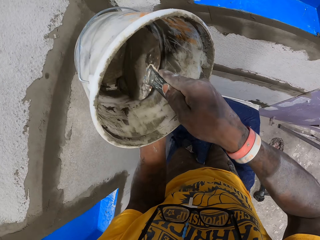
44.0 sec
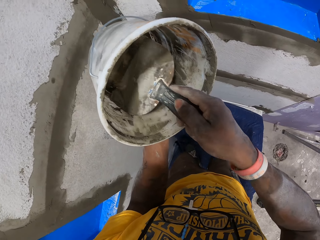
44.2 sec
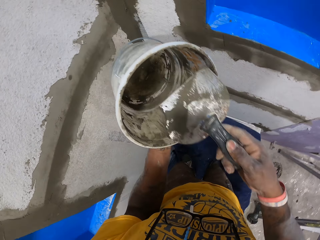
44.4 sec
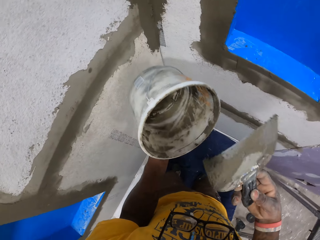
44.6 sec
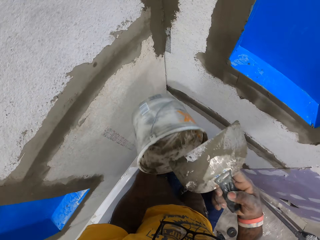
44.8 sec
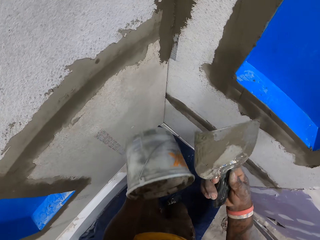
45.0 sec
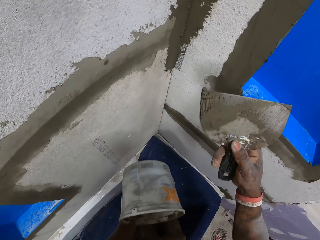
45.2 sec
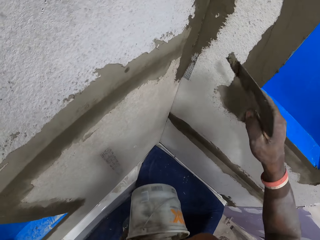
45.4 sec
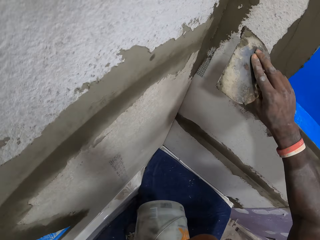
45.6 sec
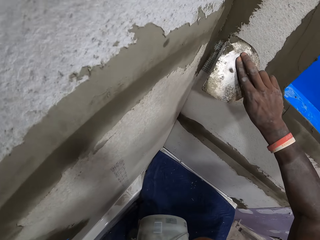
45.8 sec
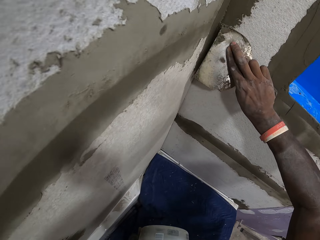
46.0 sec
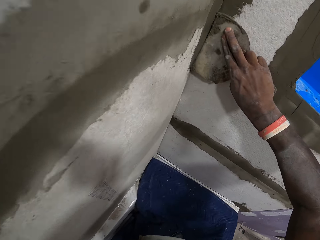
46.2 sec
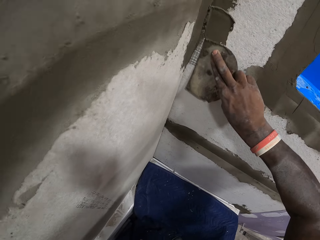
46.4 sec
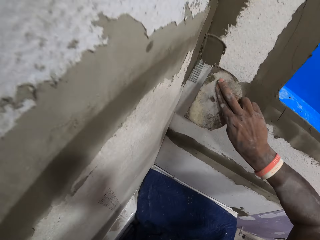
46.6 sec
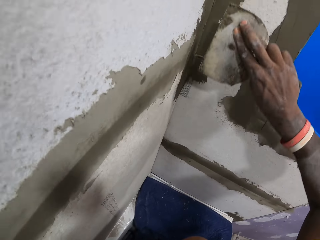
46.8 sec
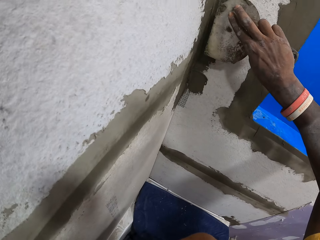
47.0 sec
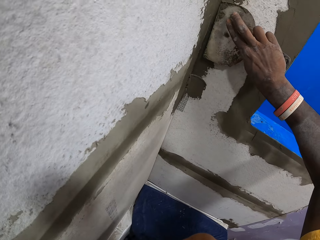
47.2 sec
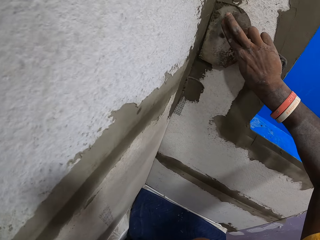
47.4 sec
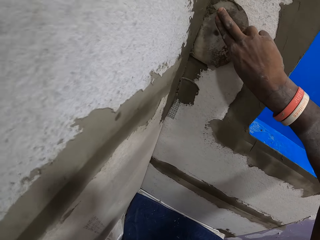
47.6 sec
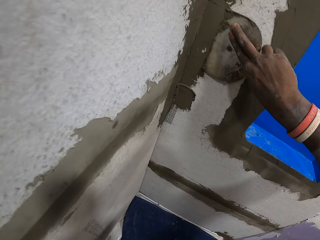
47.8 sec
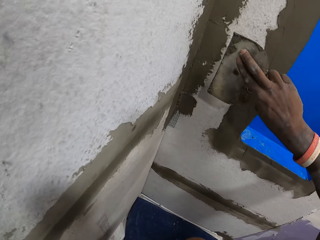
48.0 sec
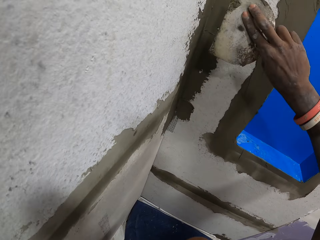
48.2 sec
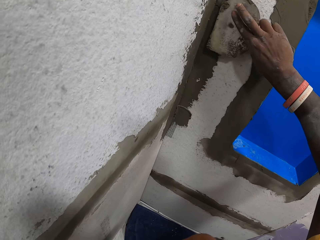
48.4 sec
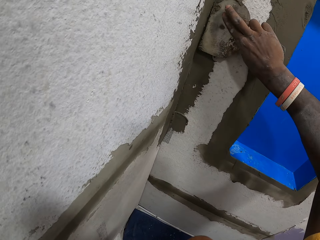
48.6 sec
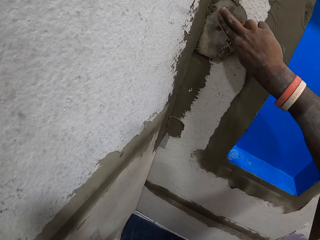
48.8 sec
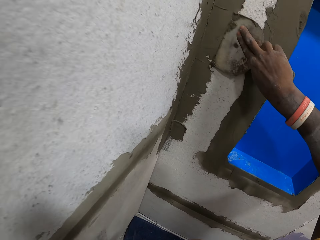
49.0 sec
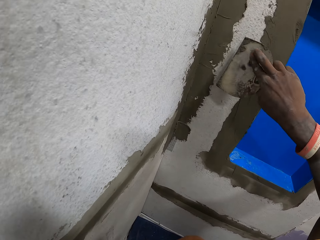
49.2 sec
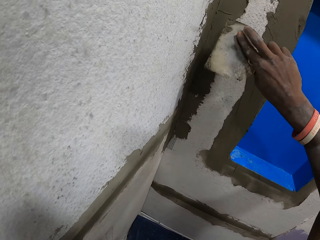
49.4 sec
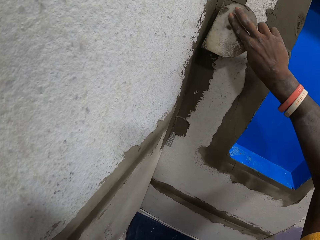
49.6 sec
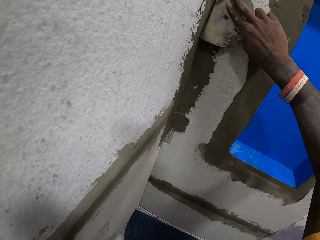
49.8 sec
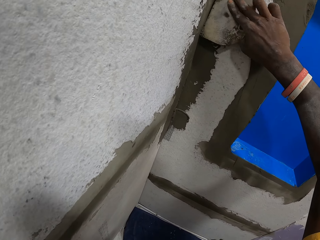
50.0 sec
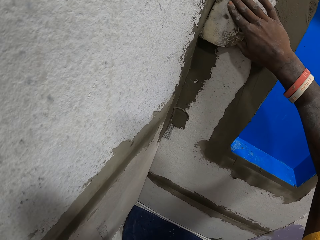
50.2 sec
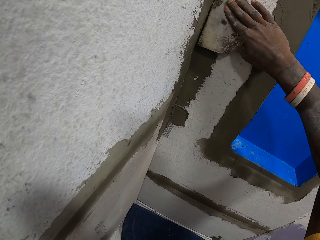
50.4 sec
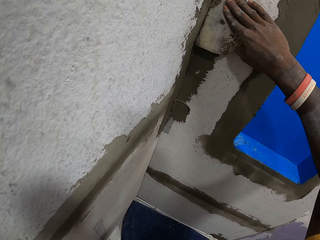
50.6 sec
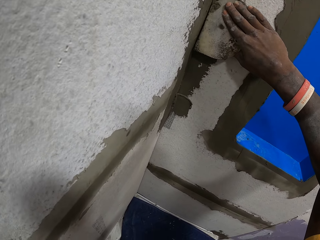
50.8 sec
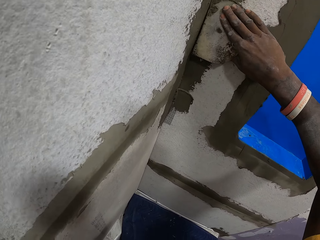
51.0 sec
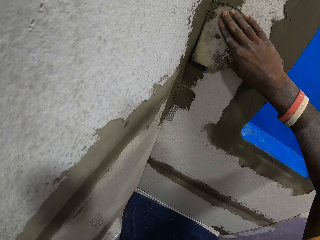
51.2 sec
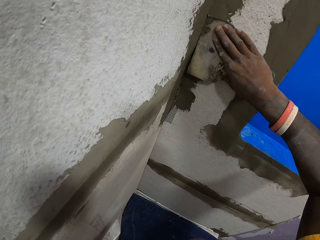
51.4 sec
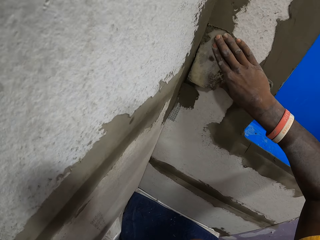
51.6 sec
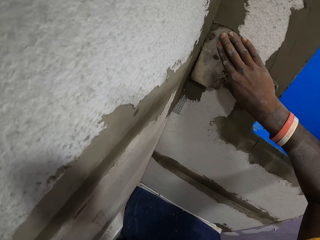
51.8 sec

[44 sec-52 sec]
The camera wearer applies the mortar on the wall with the trowel.

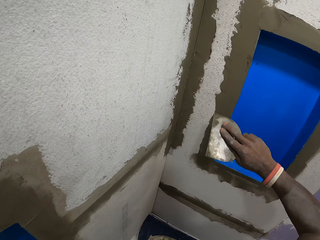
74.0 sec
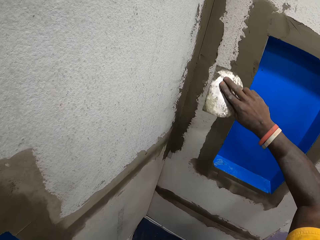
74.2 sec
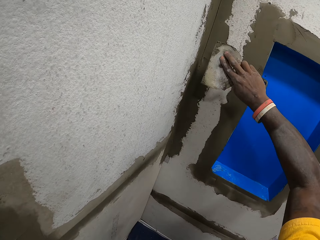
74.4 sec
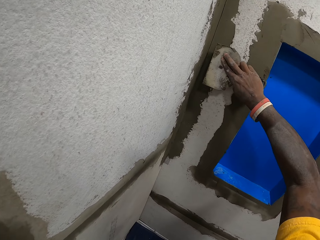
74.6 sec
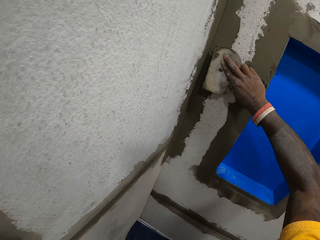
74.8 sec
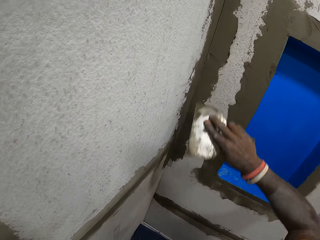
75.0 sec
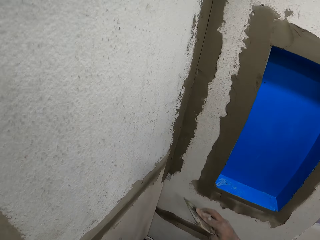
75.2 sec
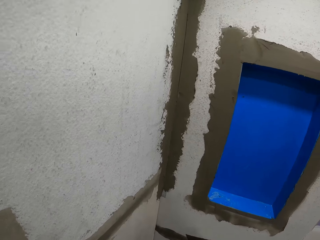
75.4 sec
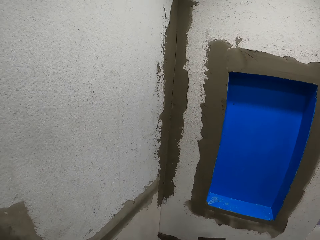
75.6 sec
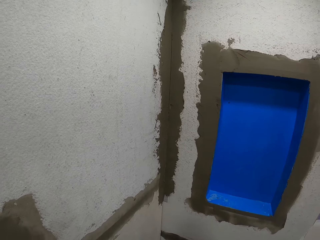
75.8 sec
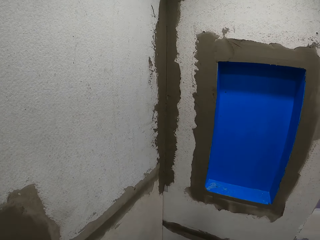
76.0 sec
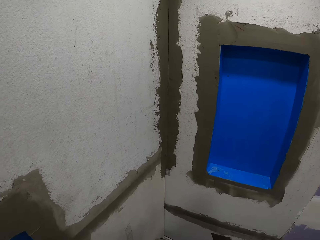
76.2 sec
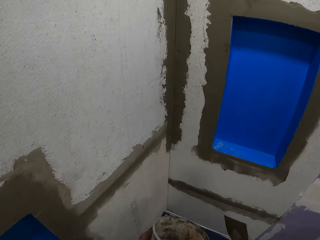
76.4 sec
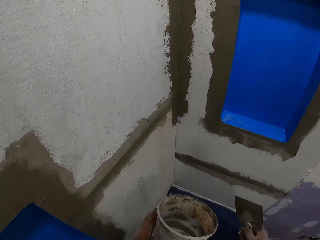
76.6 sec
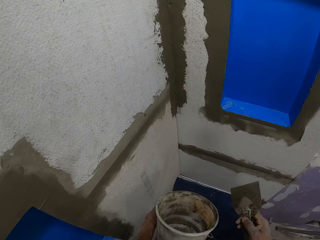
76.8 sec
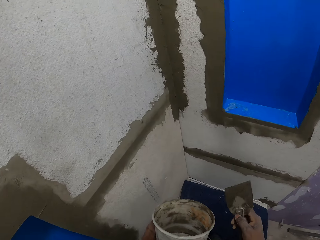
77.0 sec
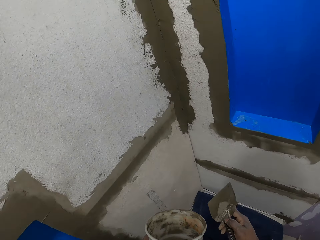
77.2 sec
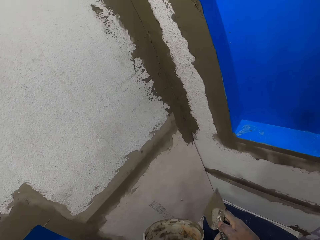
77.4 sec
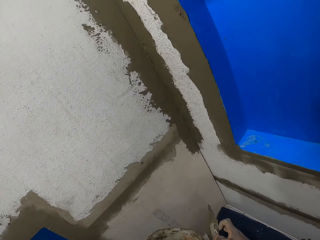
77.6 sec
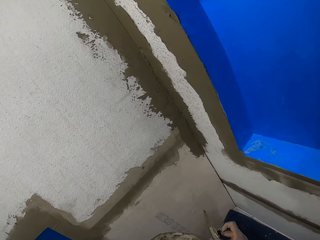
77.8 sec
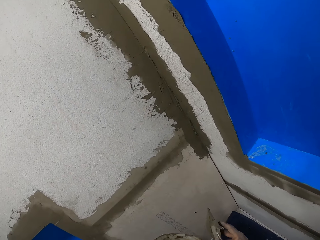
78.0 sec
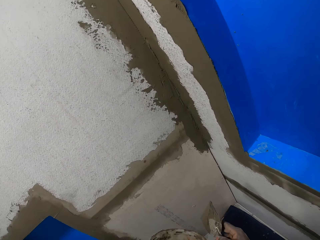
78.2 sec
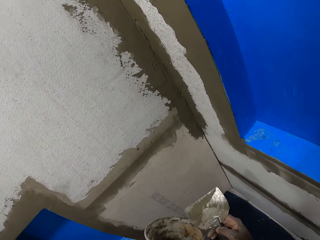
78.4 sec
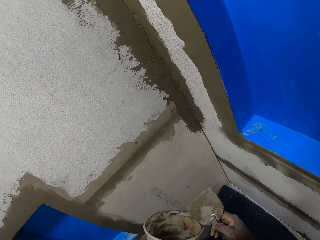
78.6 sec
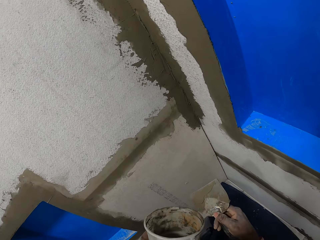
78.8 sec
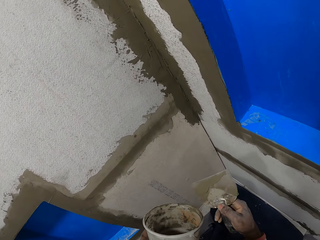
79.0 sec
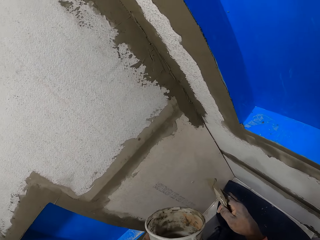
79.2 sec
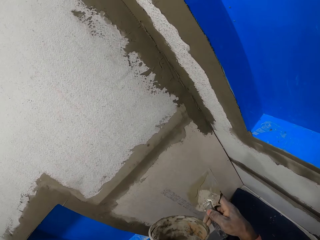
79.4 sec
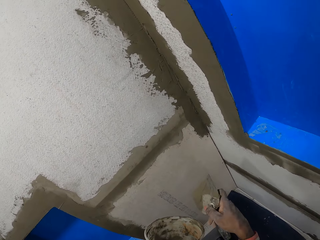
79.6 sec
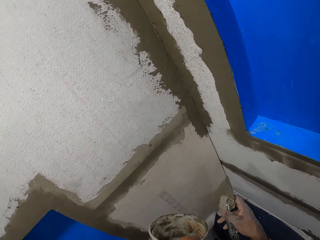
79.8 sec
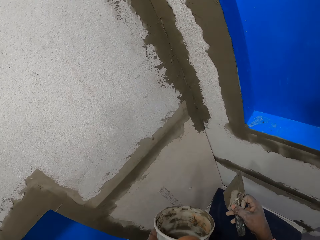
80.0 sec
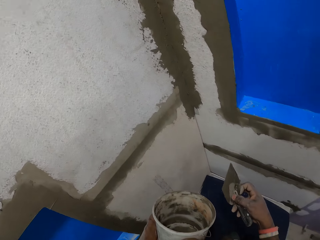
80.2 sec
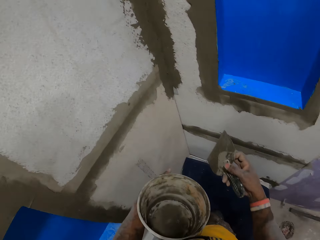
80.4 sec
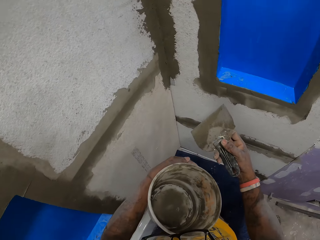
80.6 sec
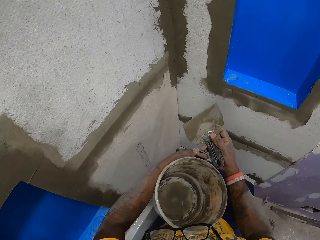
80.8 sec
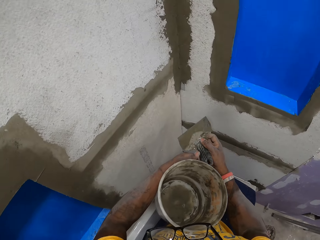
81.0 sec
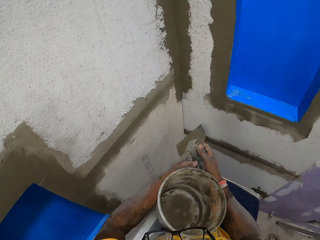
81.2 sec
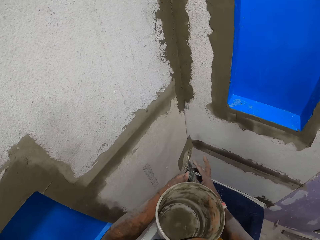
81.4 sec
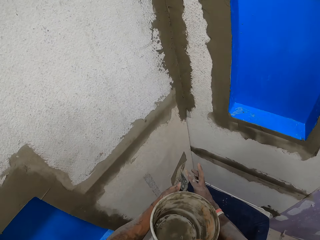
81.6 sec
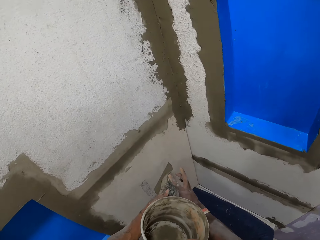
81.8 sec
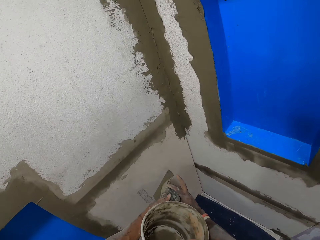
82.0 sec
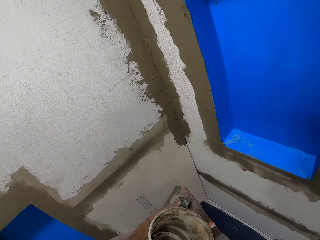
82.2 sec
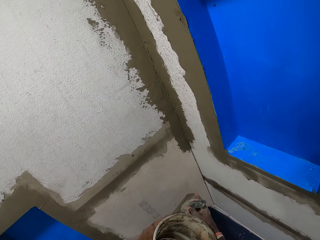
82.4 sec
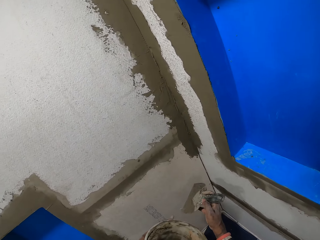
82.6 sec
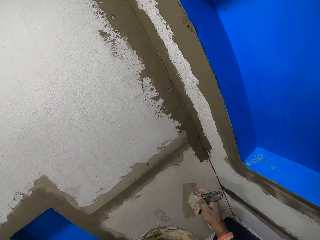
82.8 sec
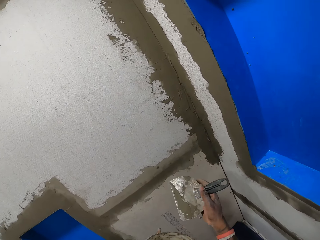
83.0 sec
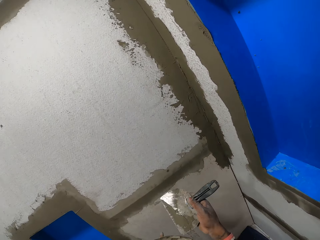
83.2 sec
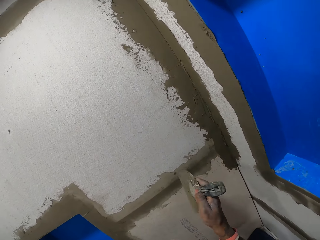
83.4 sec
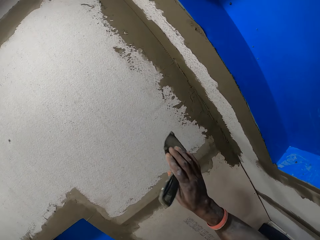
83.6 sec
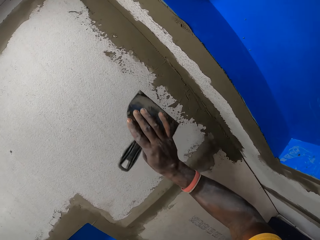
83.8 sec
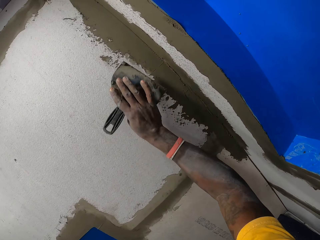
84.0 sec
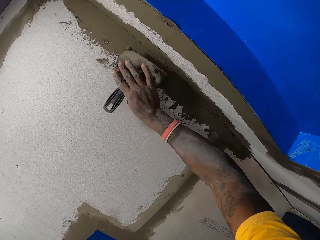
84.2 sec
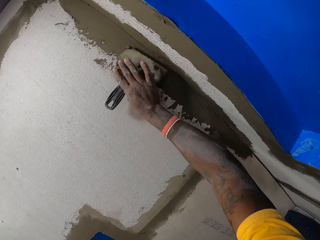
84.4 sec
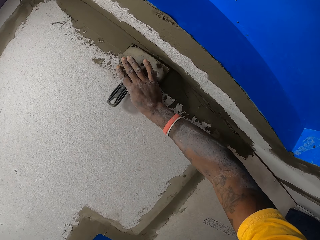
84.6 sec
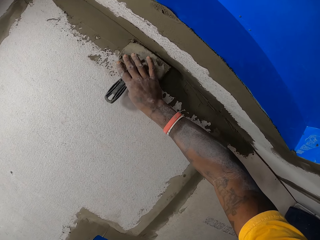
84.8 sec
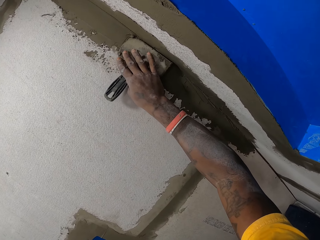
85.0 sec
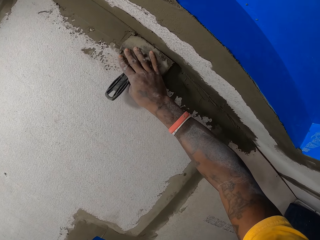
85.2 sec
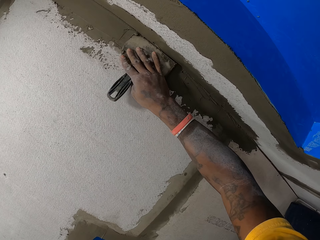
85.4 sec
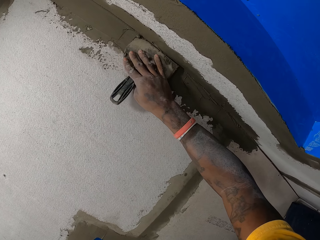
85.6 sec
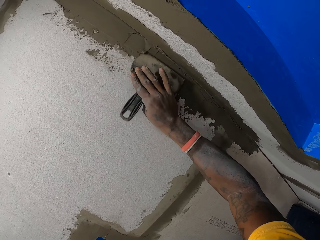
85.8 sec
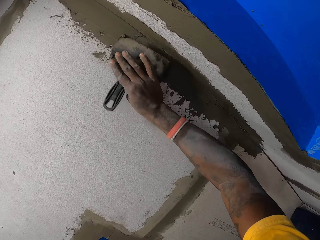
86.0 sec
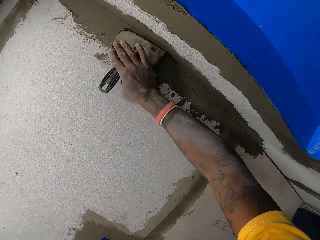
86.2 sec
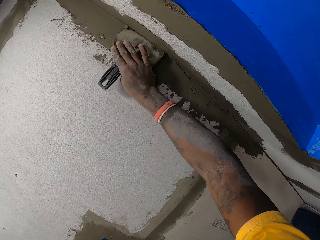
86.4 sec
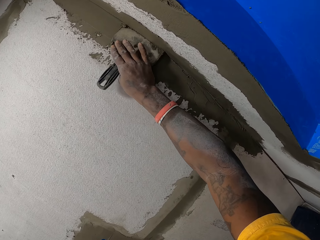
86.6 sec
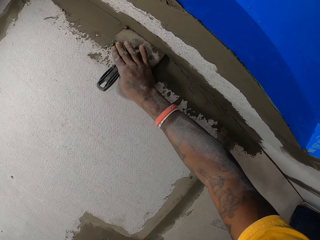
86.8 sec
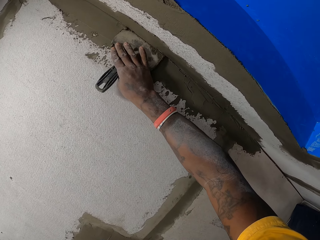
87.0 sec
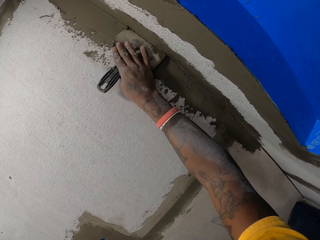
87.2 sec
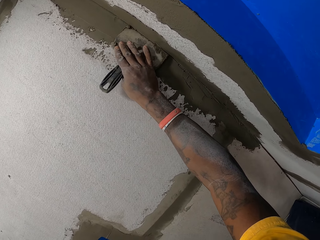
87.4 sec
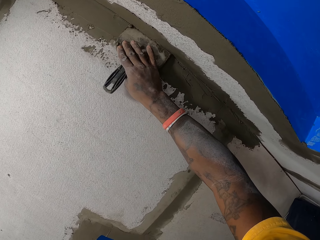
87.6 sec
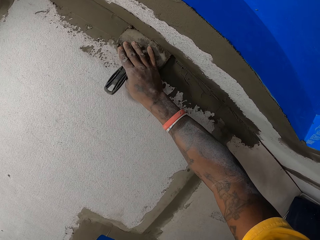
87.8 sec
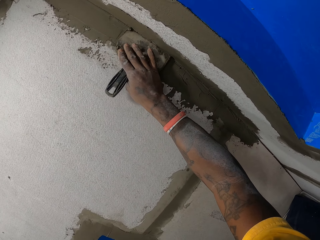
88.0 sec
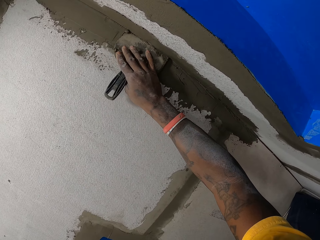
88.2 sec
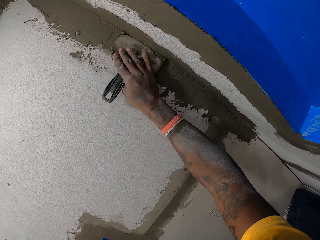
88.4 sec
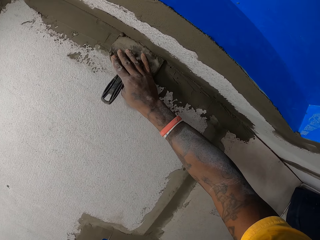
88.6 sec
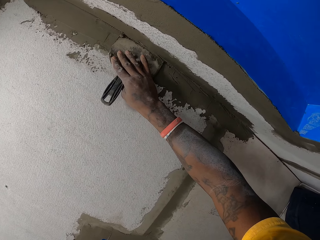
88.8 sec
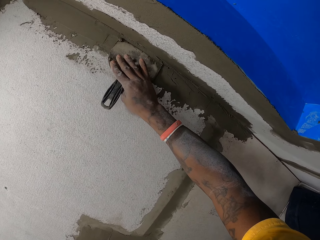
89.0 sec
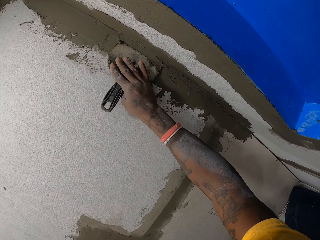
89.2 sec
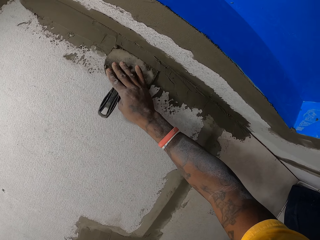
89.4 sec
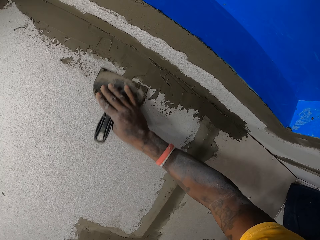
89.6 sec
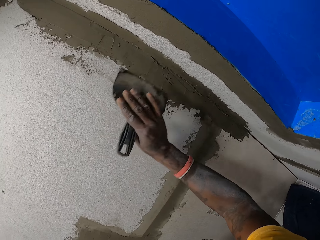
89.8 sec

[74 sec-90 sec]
The camera wearer holds the bucket. He passes the trowel to his left hand. He holds the trowel. He passes the trowel to his right hand. He smoothens the mortar on the wall with the trowel.
